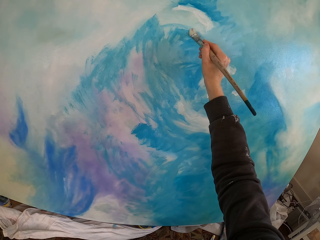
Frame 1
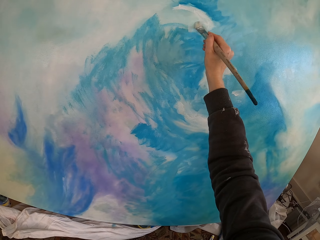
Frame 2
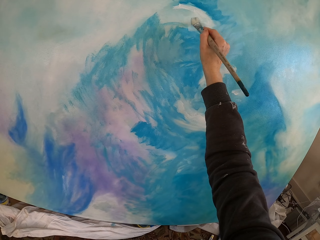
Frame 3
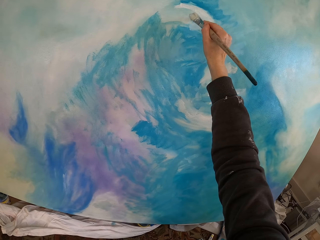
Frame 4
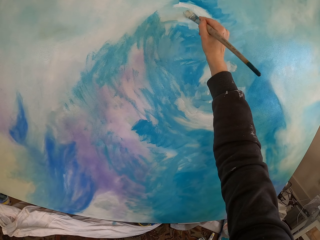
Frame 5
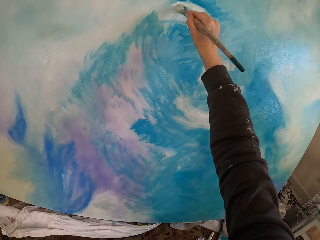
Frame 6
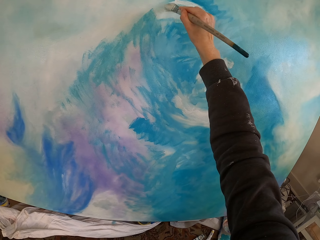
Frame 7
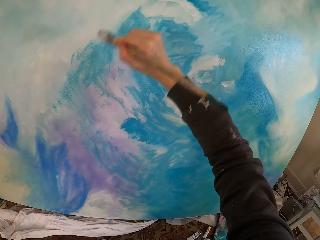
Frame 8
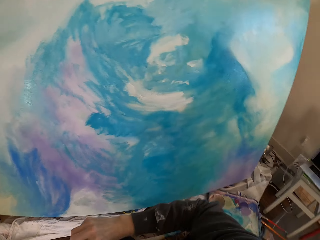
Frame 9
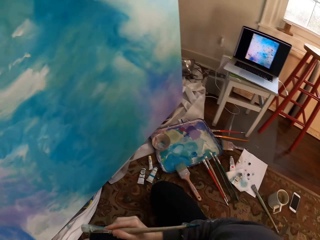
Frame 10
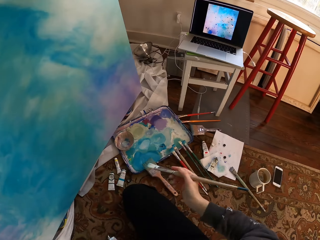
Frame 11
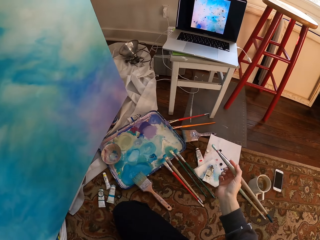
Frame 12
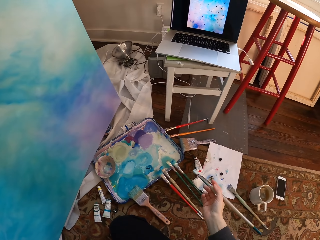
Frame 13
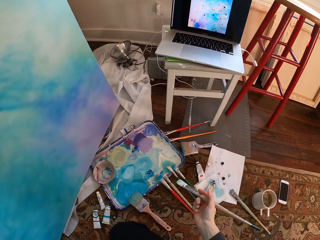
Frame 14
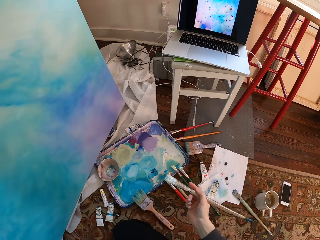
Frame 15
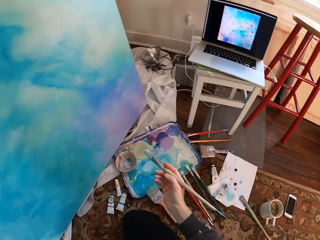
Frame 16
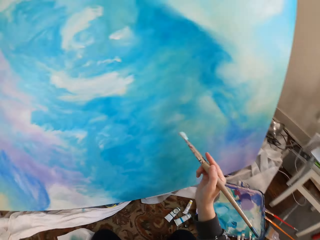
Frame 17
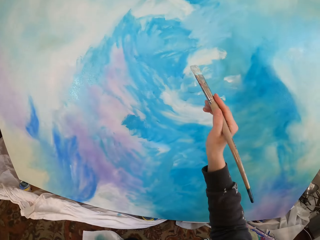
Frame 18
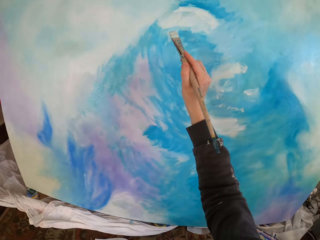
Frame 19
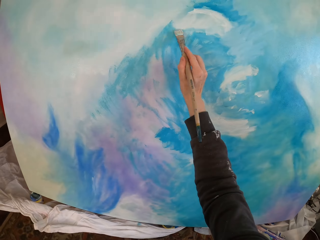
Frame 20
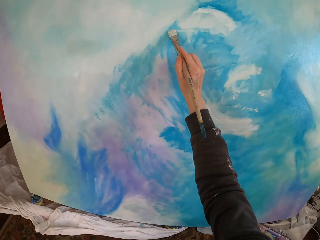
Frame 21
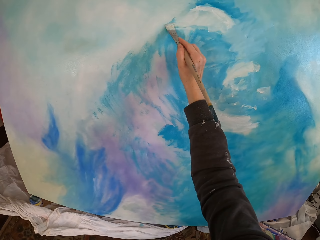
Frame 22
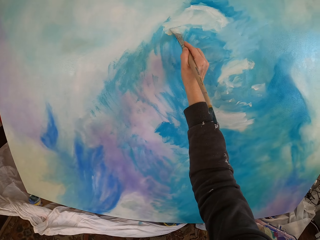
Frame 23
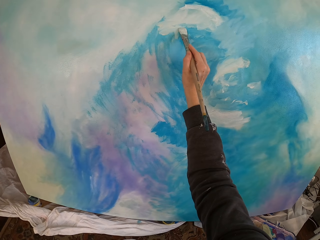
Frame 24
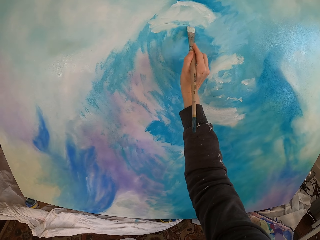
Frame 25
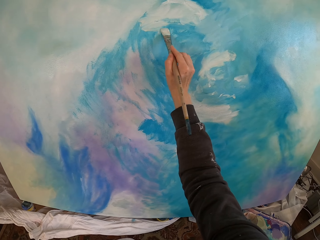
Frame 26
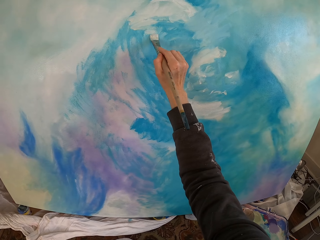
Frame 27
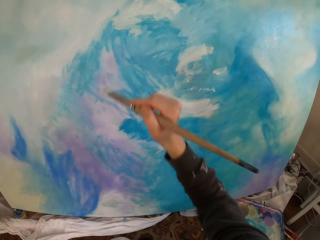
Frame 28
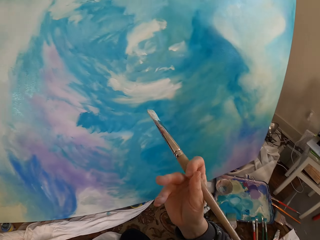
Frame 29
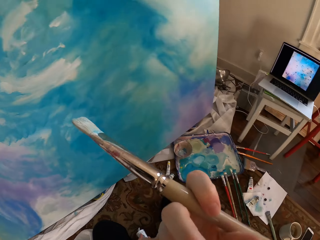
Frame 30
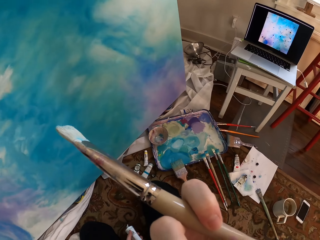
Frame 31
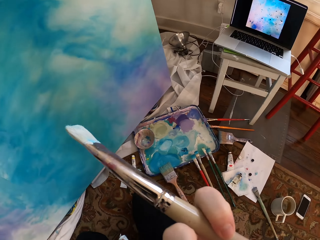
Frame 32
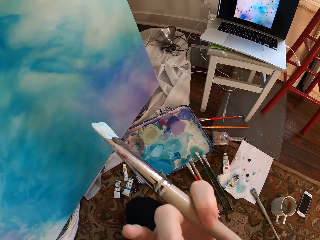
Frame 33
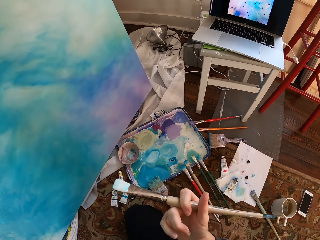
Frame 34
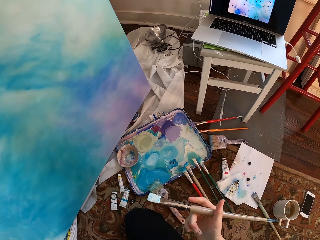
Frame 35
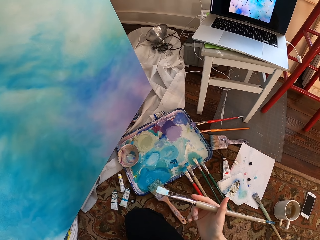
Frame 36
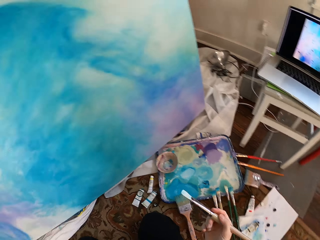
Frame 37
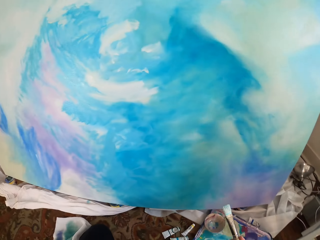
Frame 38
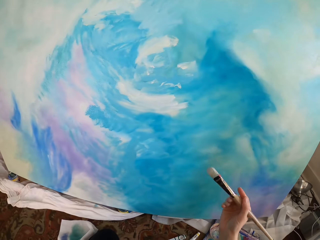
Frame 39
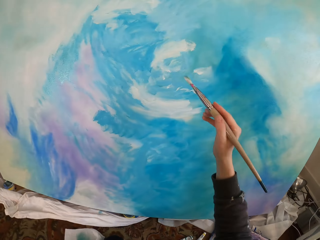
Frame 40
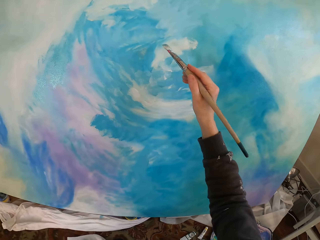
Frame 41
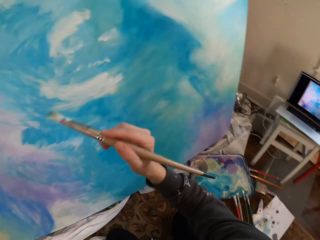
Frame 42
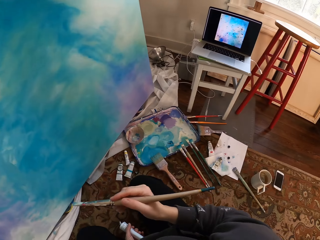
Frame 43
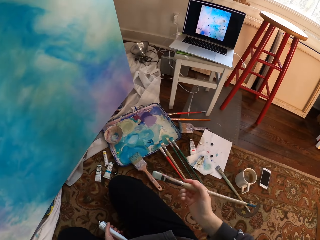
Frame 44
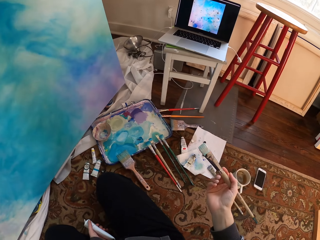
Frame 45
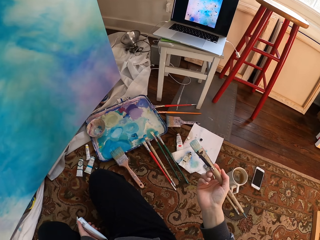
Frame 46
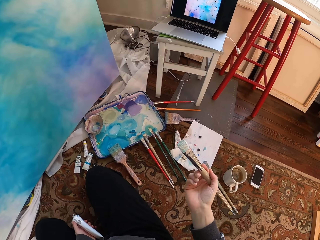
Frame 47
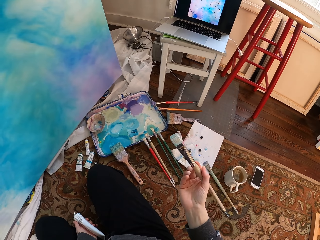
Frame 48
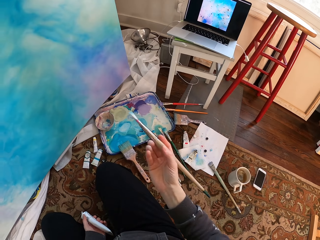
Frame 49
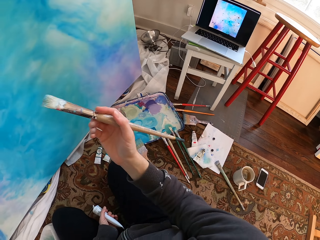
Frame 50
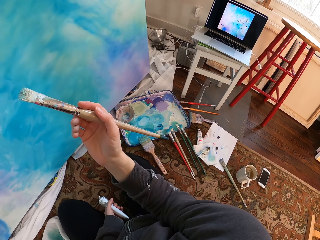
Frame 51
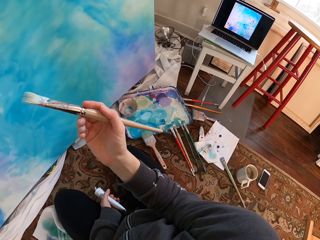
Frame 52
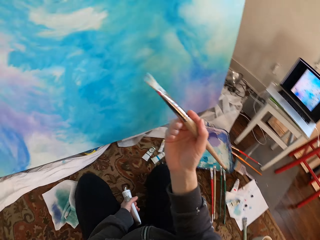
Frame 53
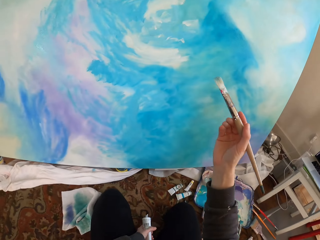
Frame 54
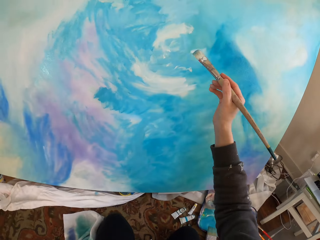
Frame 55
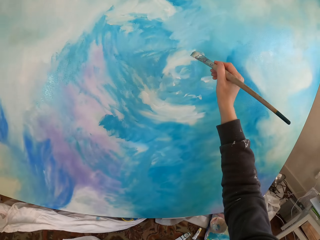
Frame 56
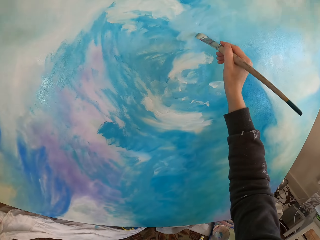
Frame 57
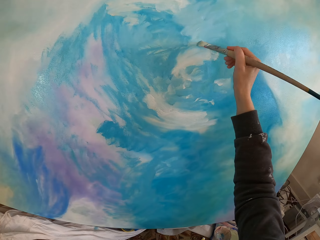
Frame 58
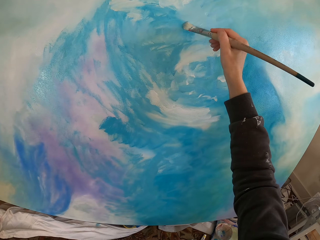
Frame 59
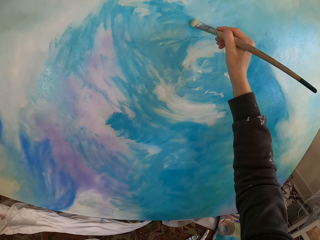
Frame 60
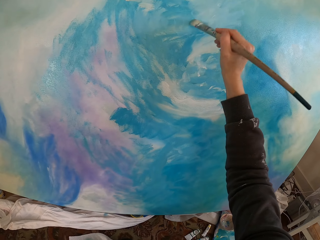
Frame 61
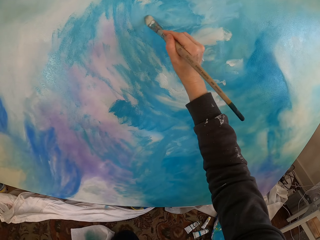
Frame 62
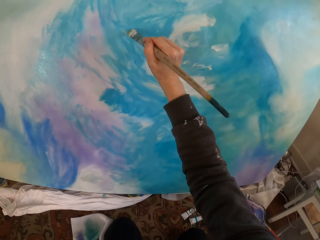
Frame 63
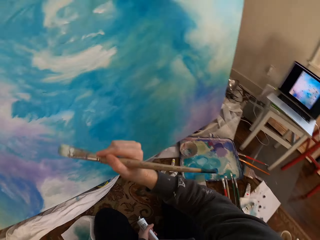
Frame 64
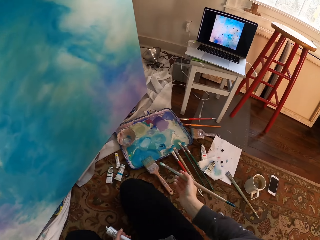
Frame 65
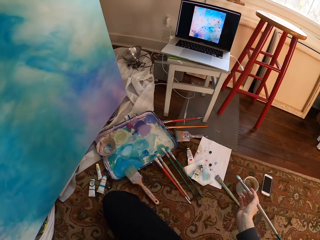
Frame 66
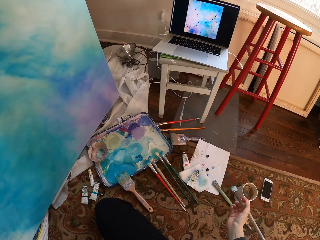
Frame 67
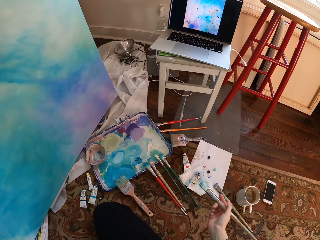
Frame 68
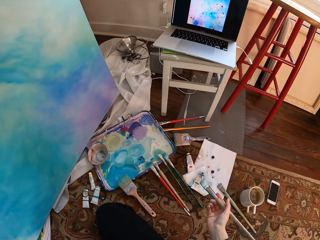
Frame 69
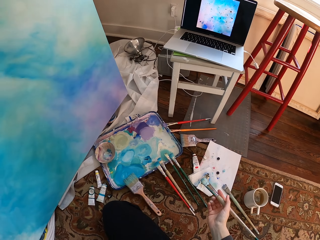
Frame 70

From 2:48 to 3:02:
The camera wearer touches their face. They paint.

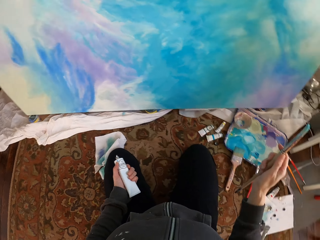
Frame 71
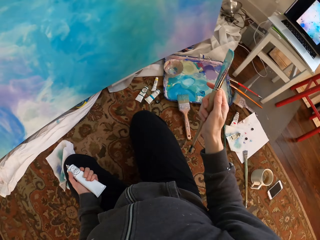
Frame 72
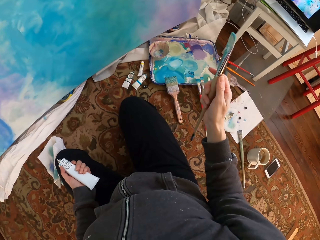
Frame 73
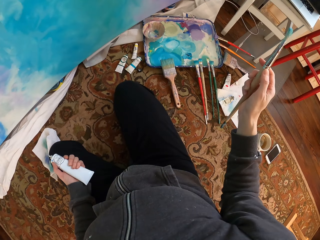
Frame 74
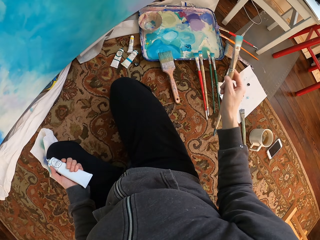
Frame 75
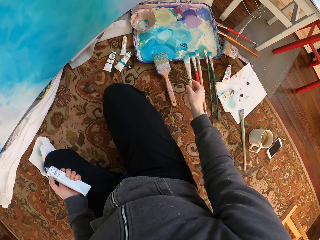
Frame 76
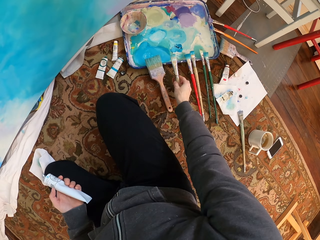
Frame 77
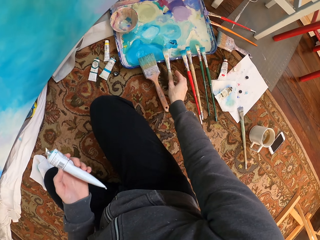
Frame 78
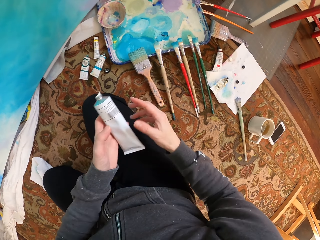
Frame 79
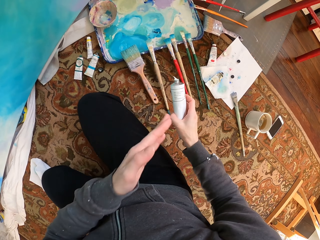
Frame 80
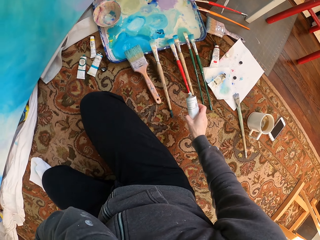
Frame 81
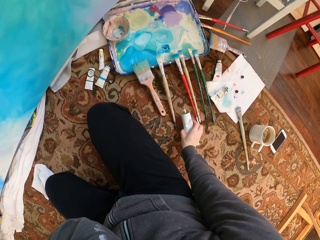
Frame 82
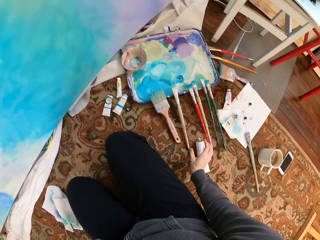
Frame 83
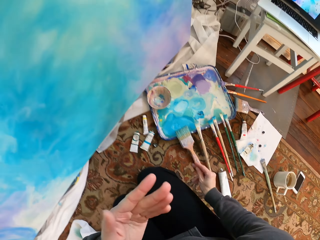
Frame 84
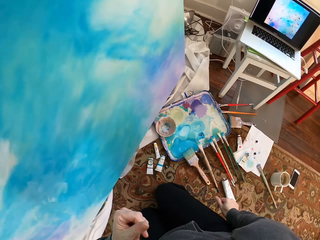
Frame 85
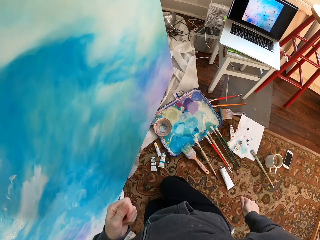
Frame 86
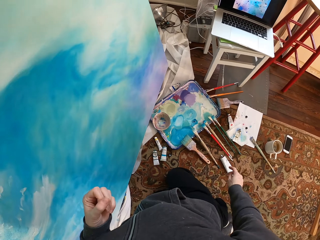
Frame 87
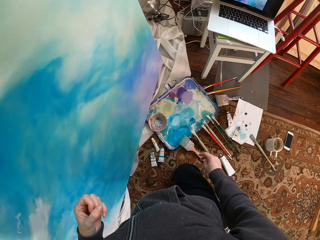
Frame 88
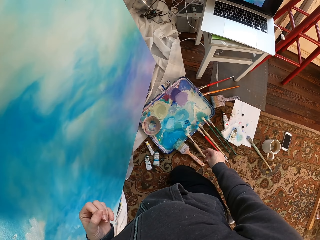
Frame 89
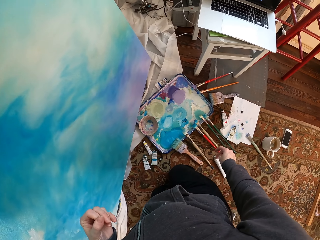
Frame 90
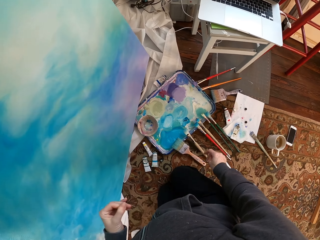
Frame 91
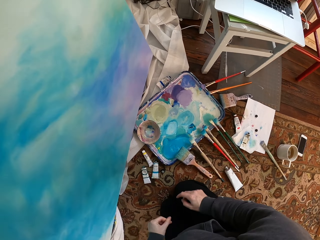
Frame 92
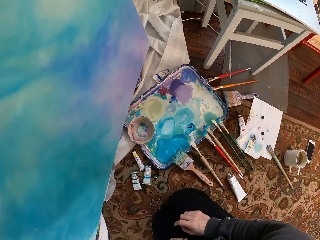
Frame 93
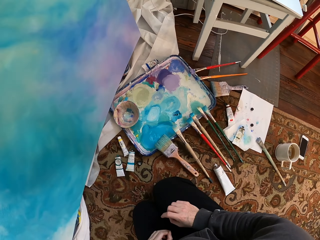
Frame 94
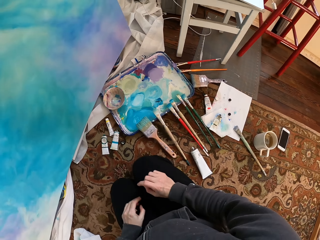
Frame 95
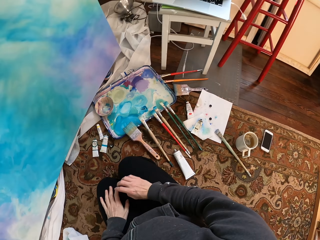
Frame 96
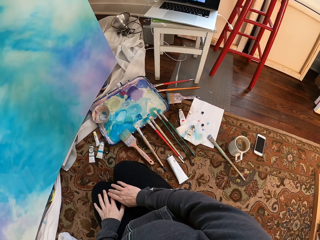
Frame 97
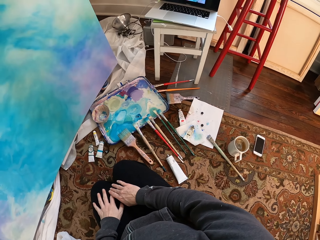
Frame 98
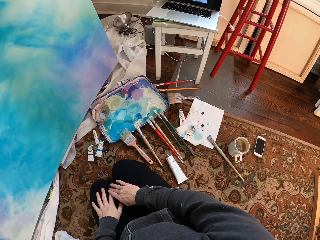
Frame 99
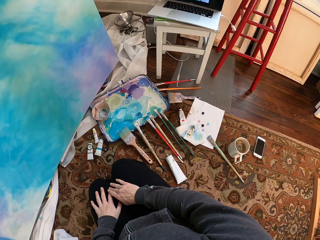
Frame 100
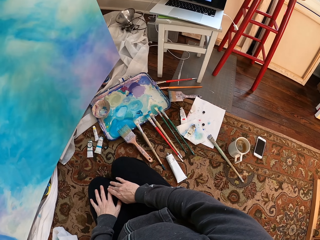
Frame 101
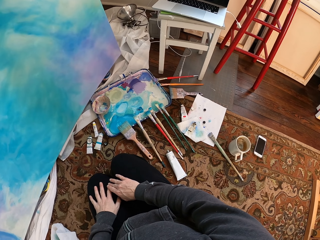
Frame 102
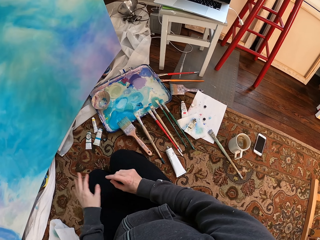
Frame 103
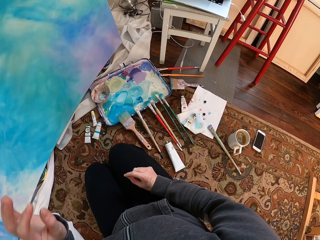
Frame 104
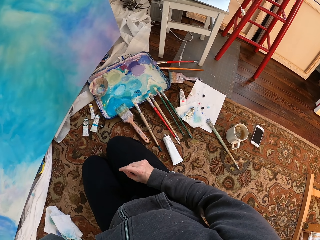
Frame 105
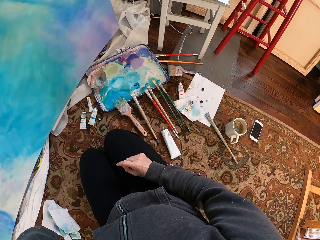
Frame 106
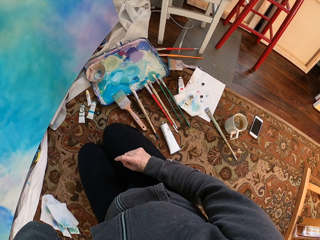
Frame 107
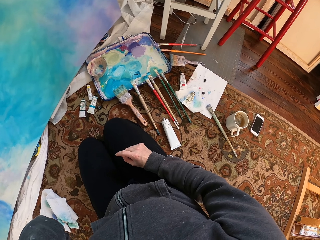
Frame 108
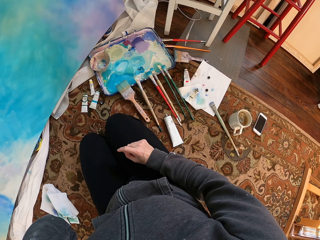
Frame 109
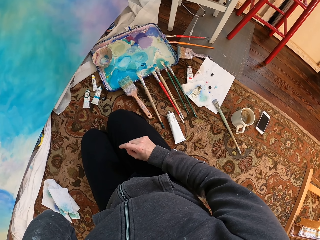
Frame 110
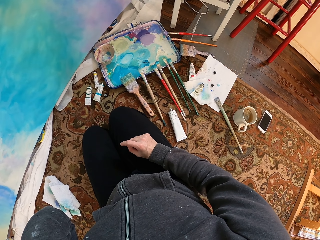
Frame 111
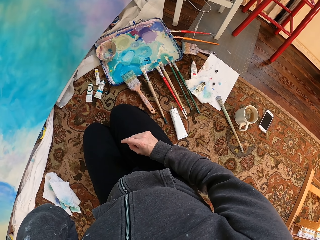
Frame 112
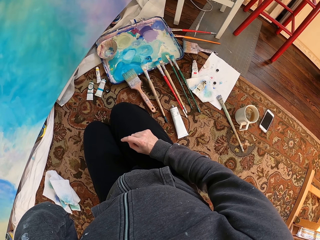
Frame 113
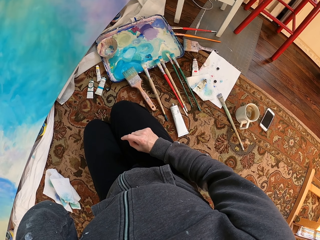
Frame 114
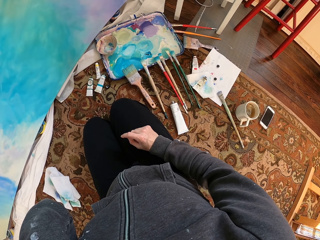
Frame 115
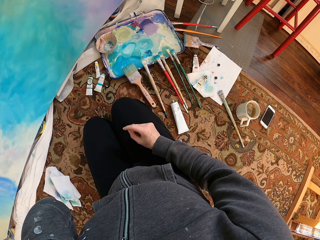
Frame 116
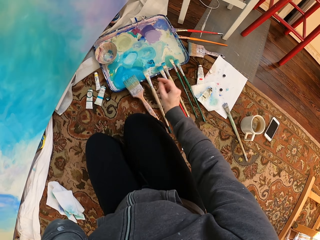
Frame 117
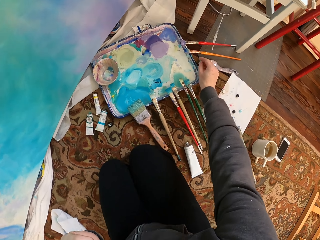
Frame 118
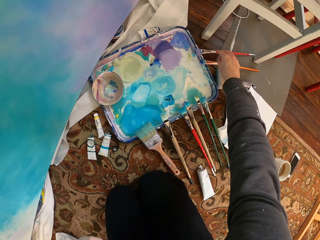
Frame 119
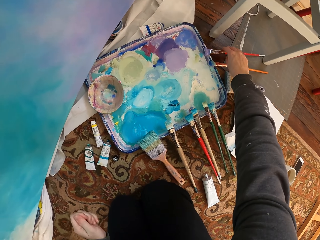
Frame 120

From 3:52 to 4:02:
The camera wearer puts the painting brush down. She puts the tube of paint on the floor. She touches her head with her hand.
